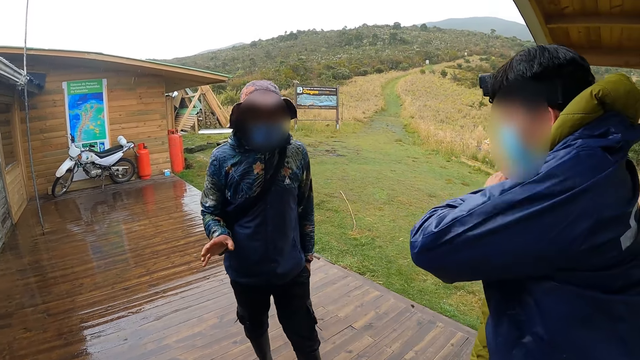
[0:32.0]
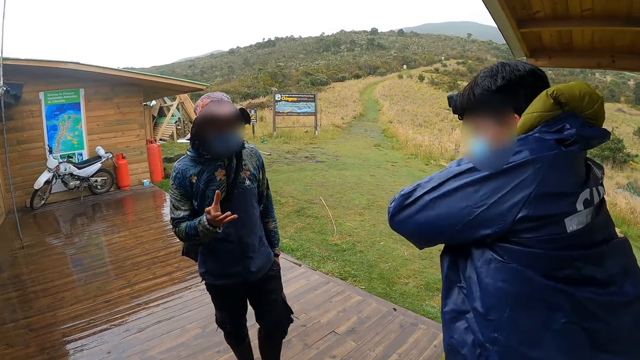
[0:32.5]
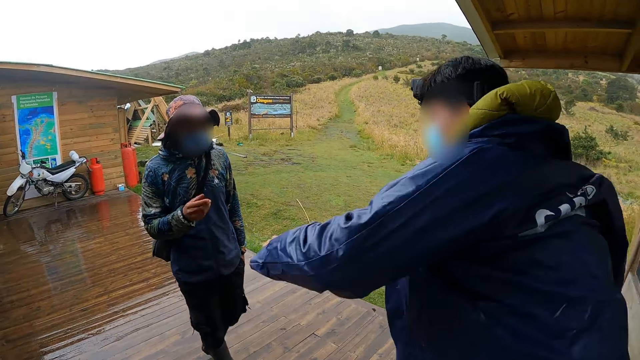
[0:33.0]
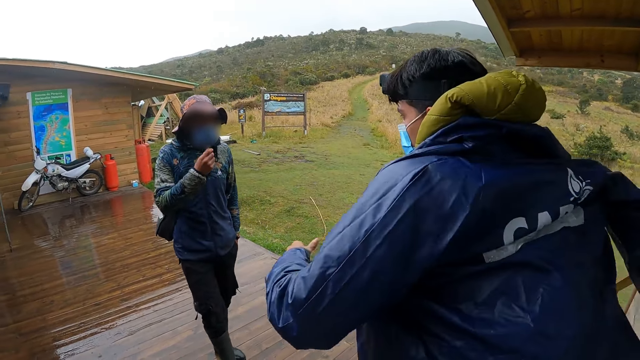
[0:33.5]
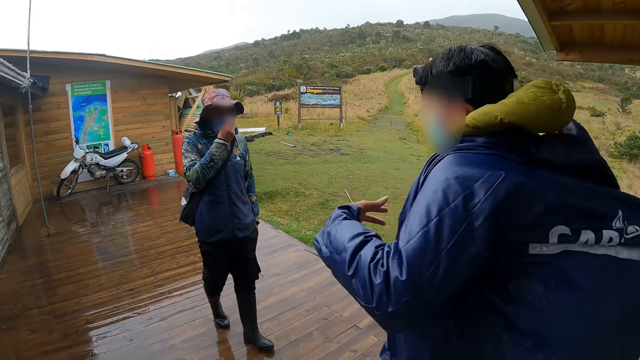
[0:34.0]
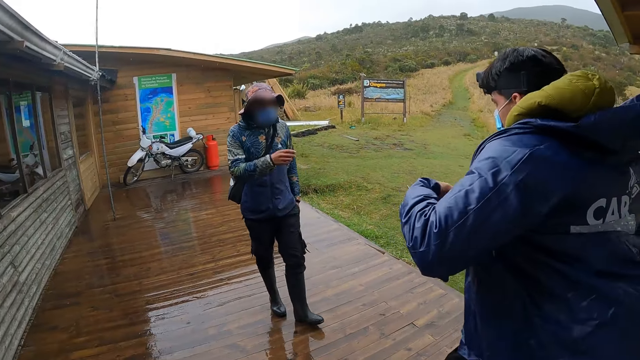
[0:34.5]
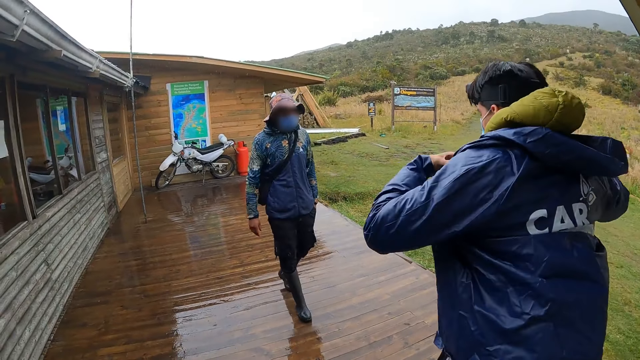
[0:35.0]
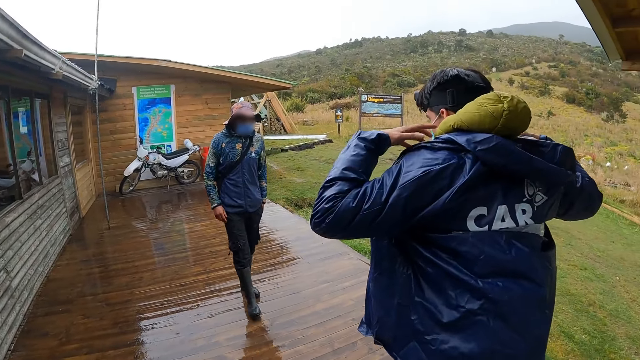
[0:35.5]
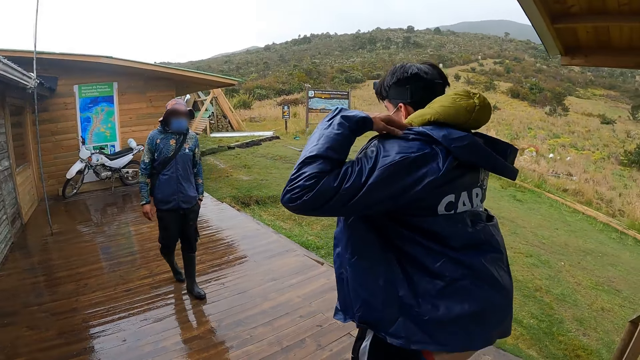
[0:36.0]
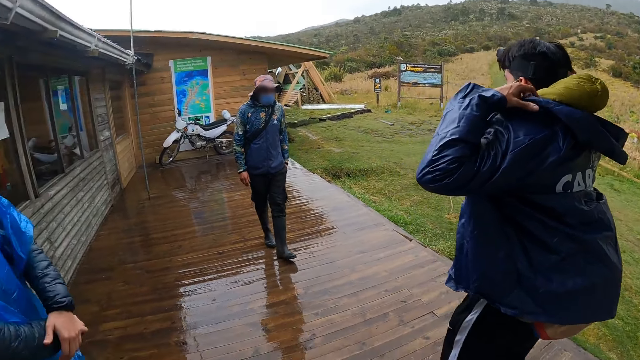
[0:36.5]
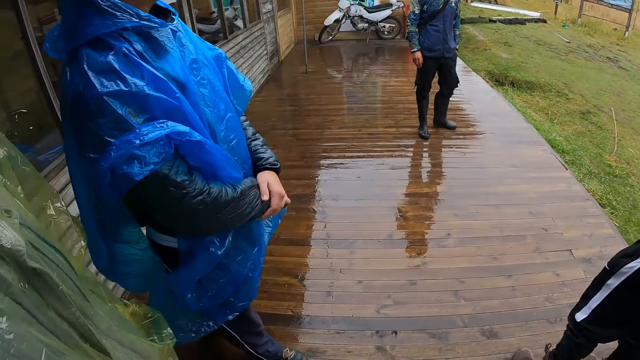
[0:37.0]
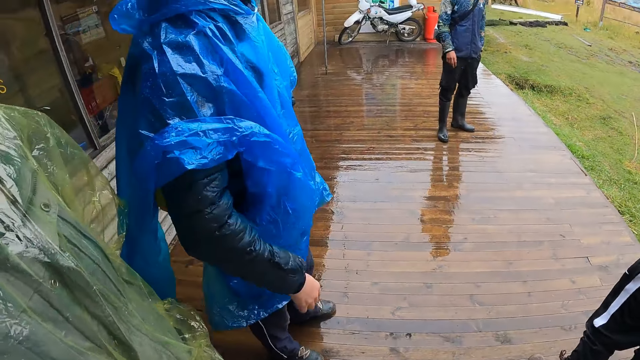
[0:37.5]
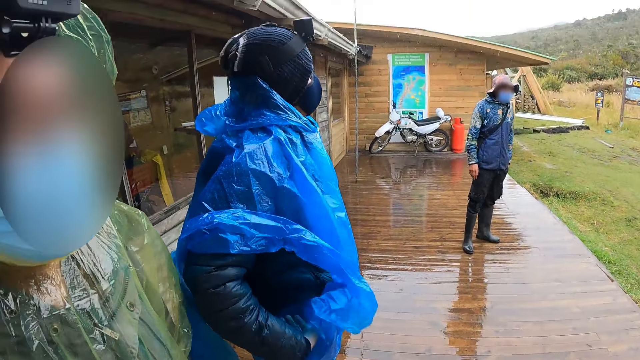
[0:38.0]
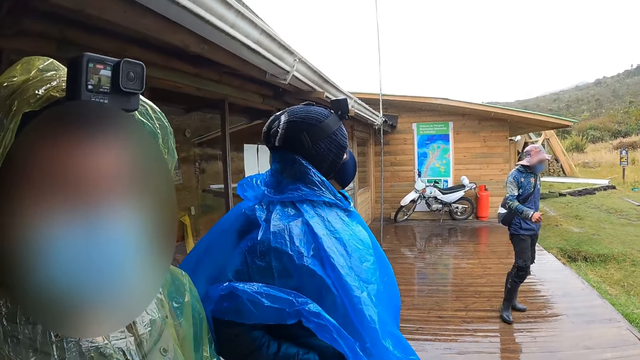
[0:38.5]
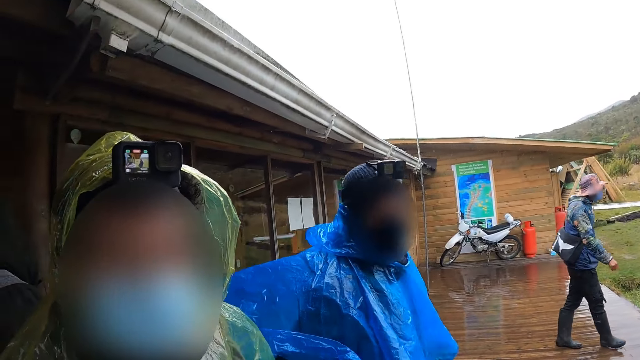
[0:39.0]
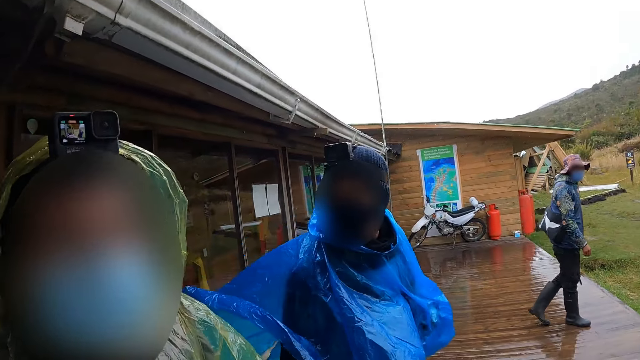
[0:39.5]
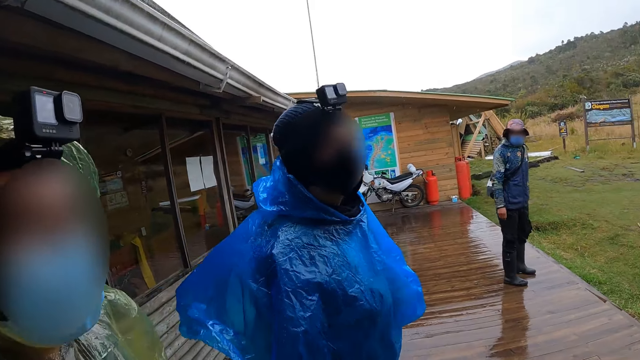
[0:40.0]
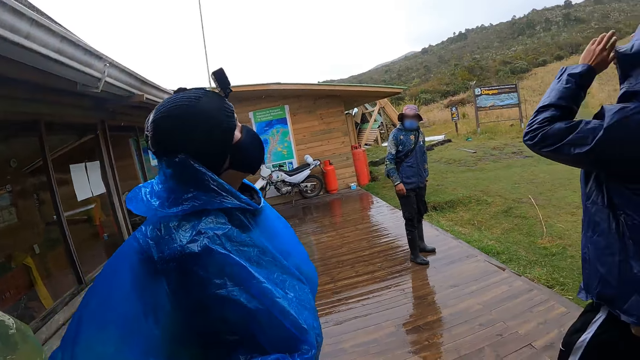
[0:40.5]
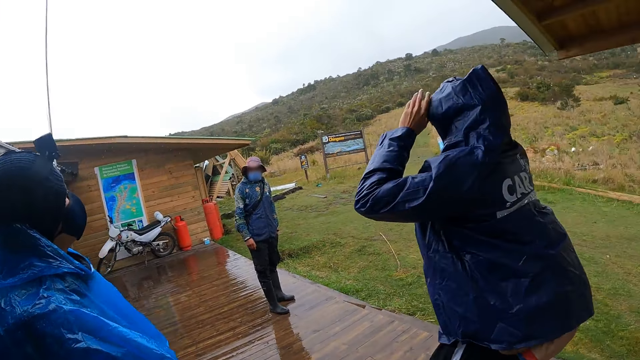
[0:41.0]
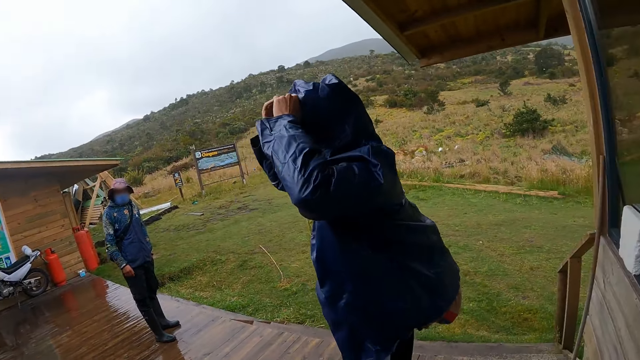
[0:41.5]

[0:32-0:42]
A man wears a jacket. Another man moves around the deck. A lady stands beside the camera wearer. The camera wearer interacts with the lady.

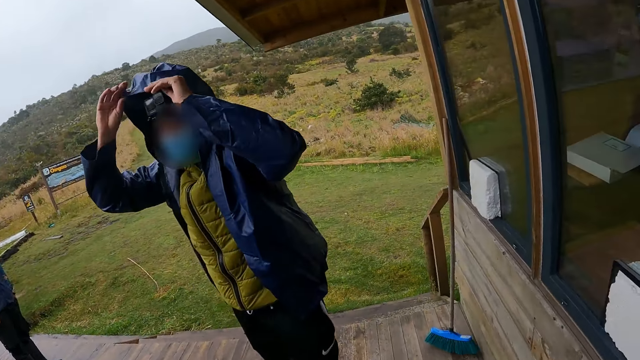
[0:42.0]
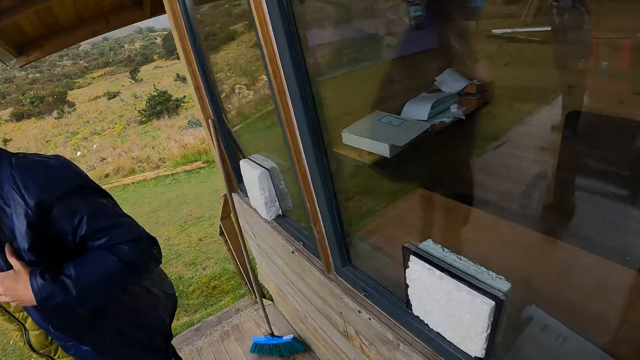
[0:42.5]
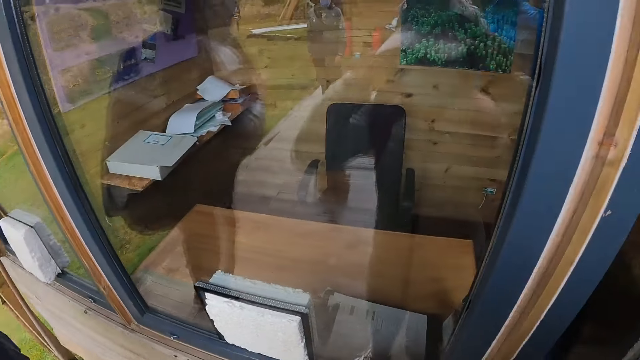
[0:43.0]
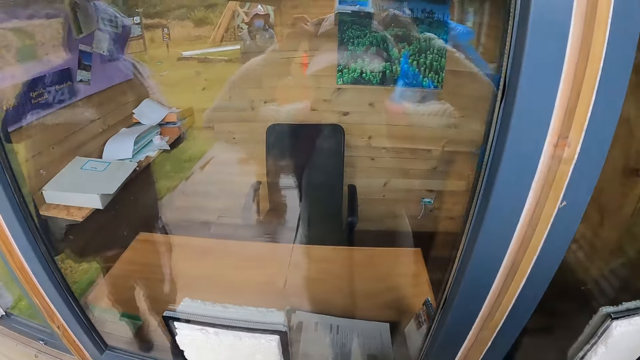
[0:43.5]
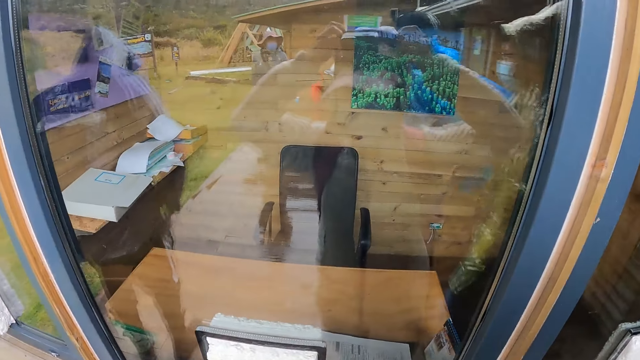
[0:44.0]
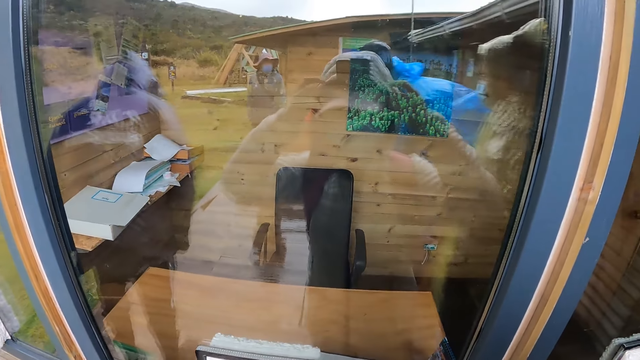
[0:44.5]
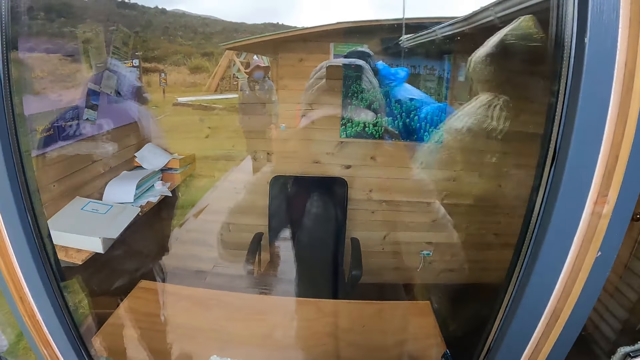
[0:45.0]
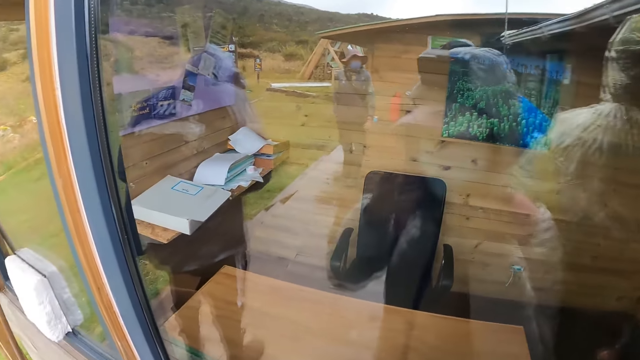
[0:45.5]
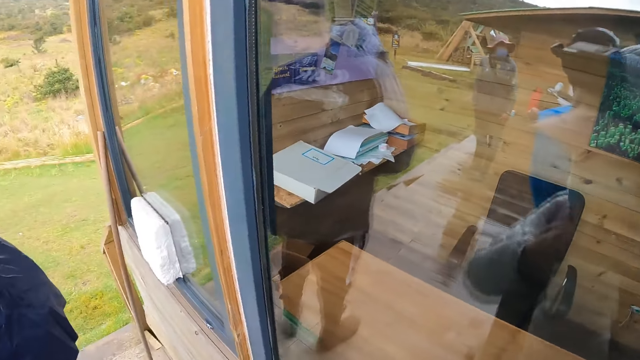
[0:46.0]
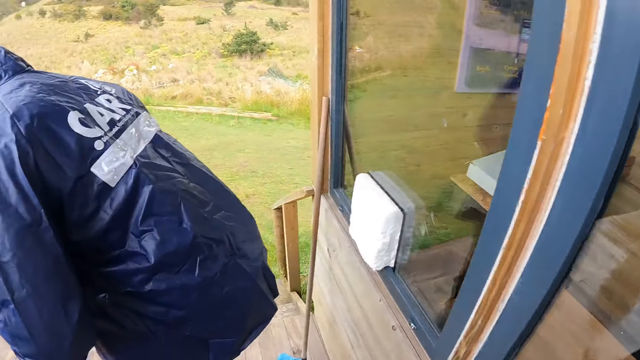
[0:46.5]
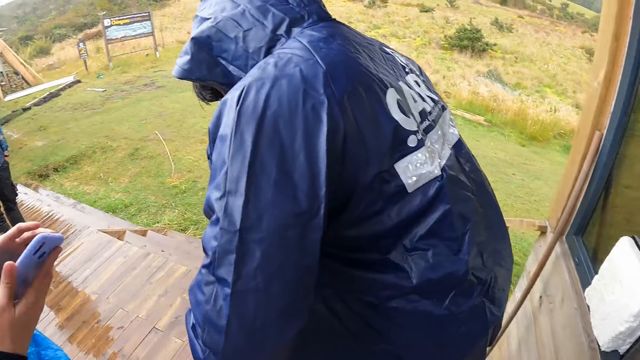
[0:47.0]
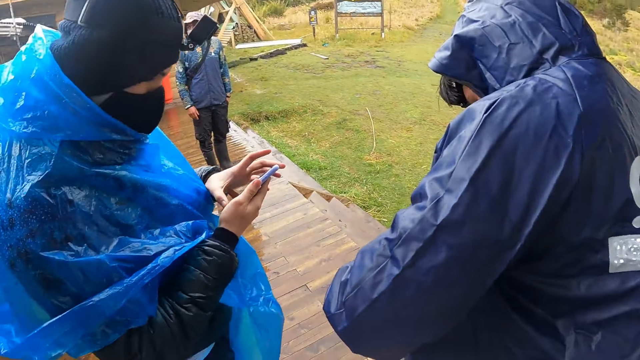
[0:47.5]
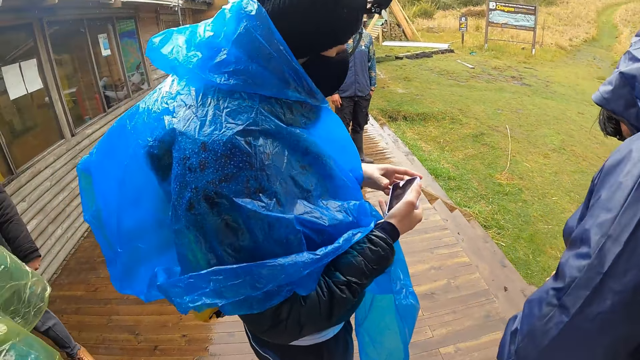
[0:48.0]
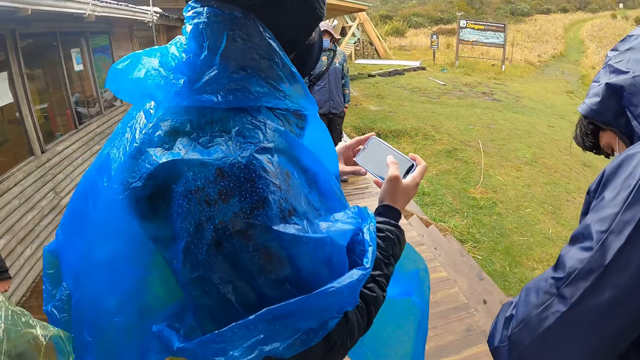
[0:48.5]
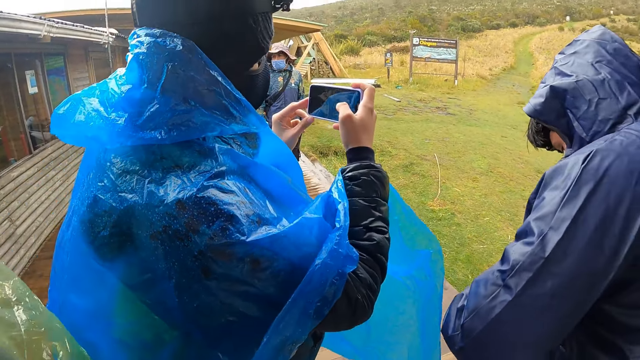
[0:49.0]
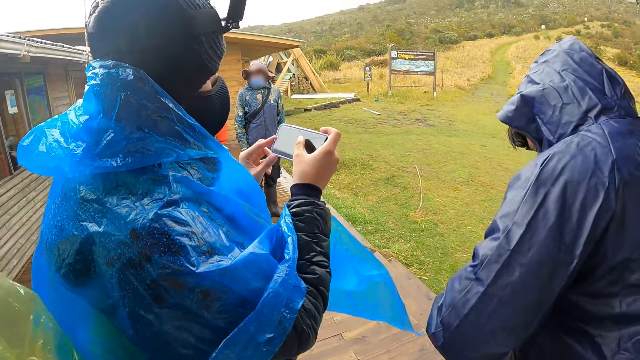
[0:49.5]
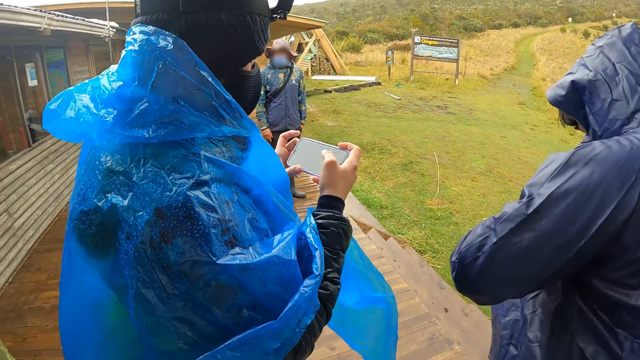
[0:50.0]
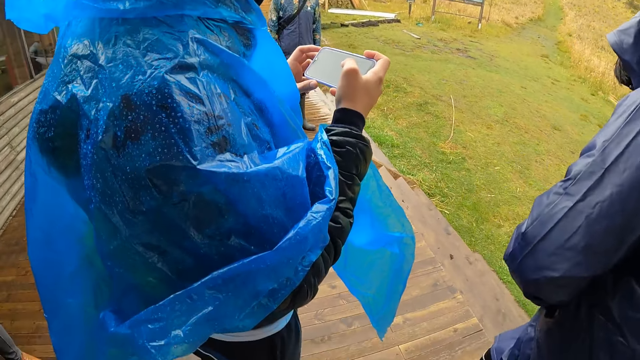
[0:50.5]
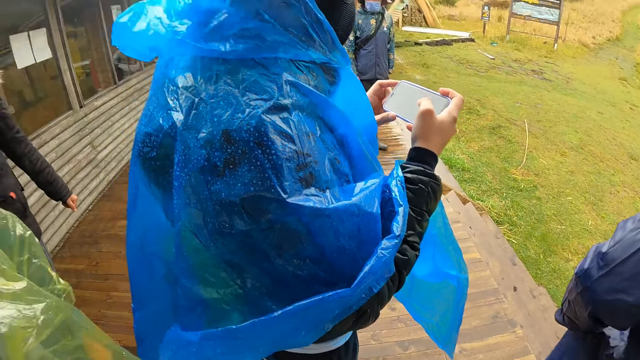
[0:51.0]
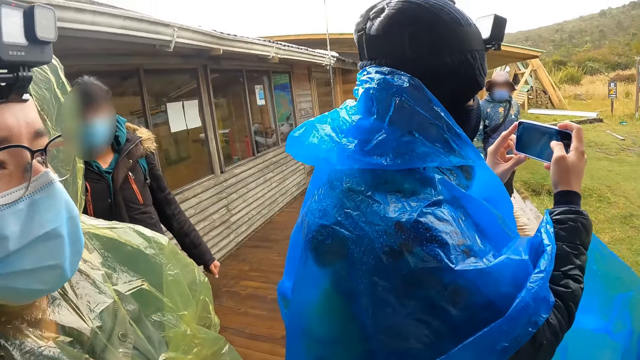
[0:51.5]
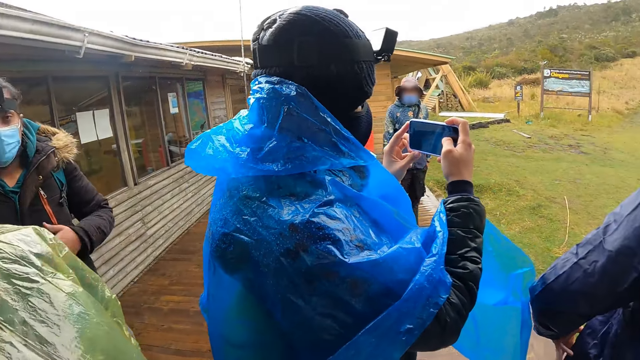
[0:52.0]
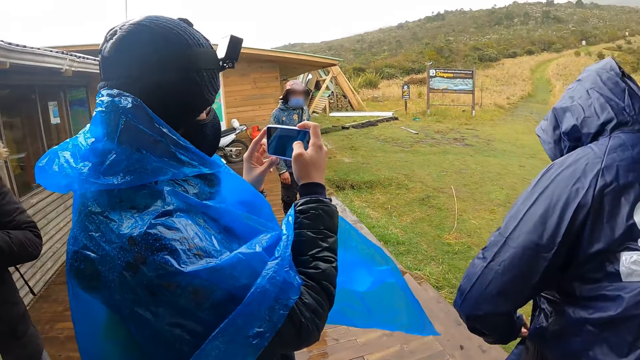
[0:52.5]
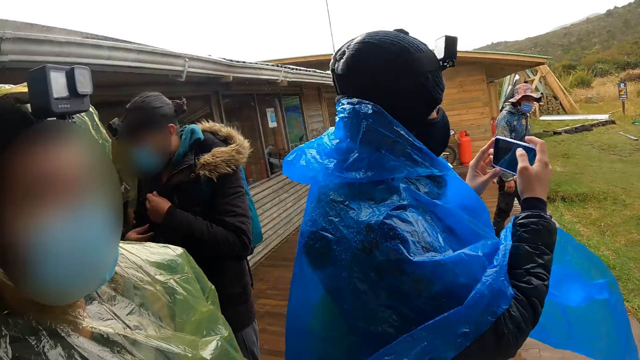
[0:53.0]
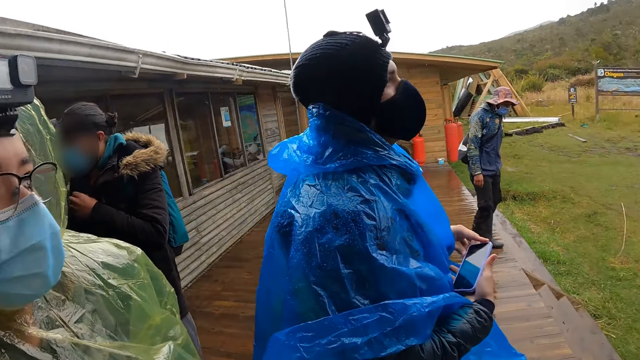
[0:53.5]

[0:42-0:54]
A man wears the cap. The camera wearer looks through the window. She wears a hoodie on her head with her hands. She adjusts her jacket. Another man presses a phone in his right hand with his left hand. The other man stands in front of the camera wearer, holds the phone in hand, and takes photos with the phone.
